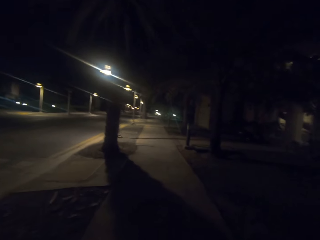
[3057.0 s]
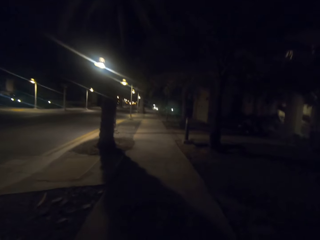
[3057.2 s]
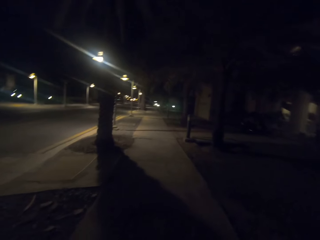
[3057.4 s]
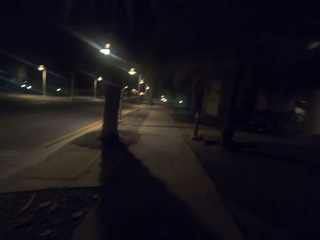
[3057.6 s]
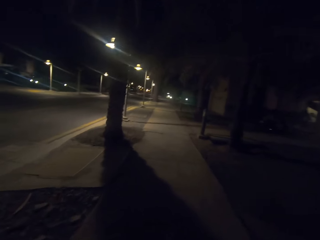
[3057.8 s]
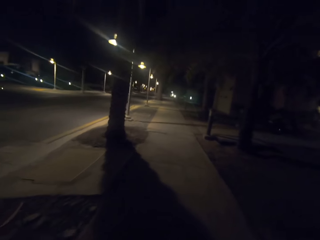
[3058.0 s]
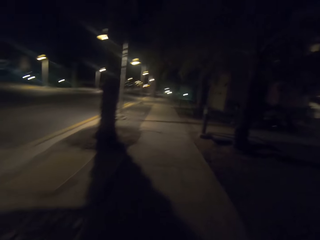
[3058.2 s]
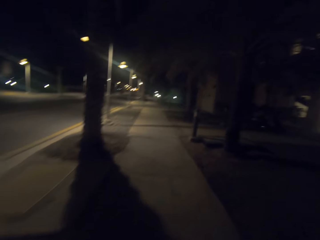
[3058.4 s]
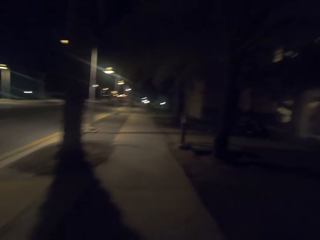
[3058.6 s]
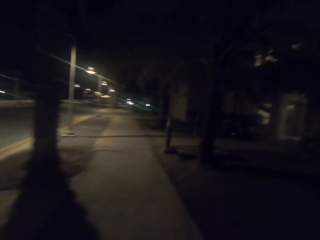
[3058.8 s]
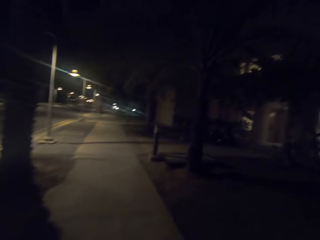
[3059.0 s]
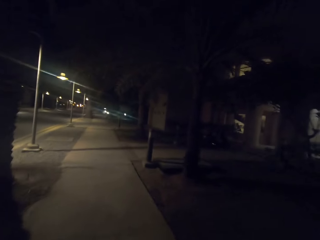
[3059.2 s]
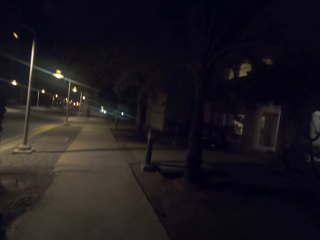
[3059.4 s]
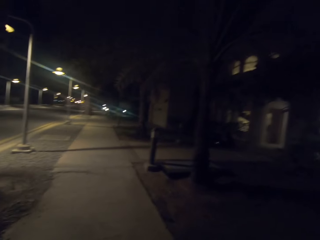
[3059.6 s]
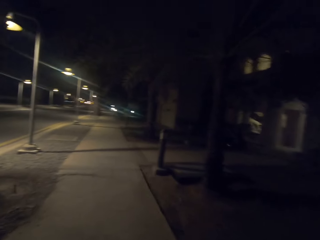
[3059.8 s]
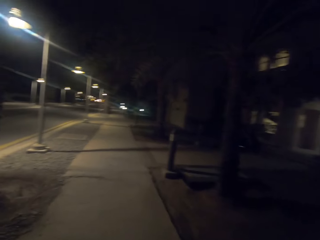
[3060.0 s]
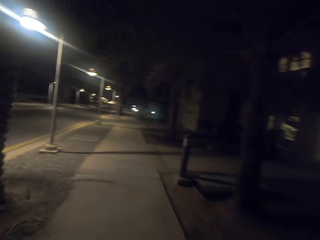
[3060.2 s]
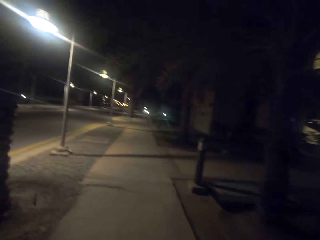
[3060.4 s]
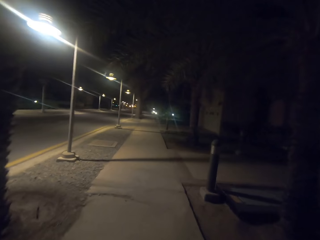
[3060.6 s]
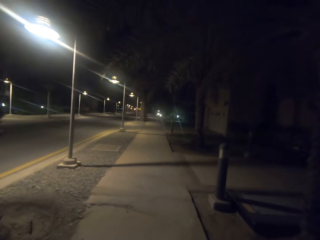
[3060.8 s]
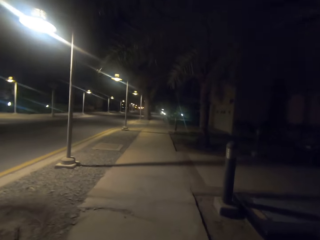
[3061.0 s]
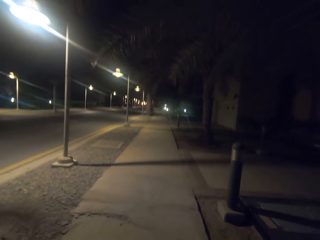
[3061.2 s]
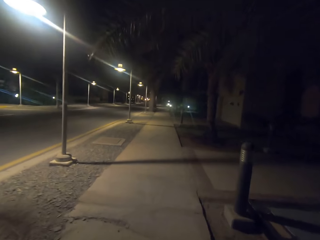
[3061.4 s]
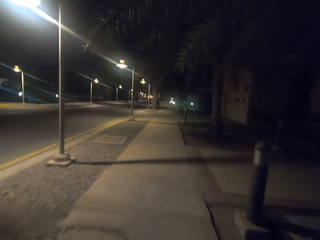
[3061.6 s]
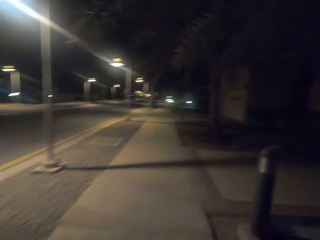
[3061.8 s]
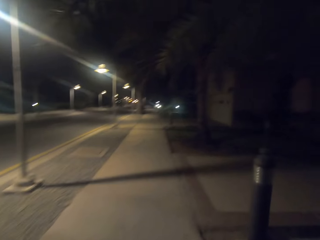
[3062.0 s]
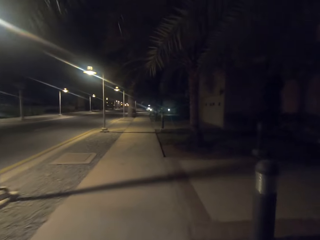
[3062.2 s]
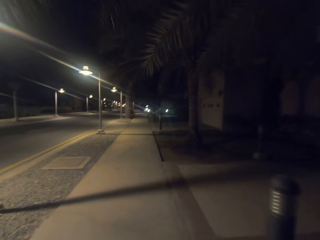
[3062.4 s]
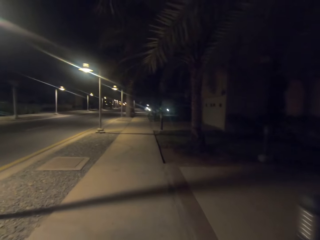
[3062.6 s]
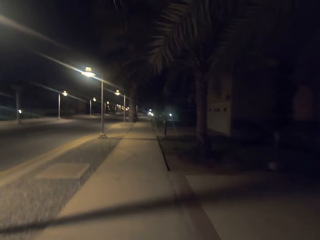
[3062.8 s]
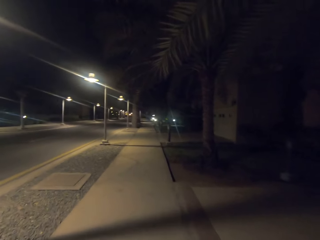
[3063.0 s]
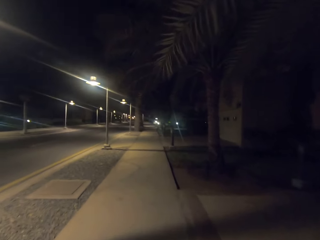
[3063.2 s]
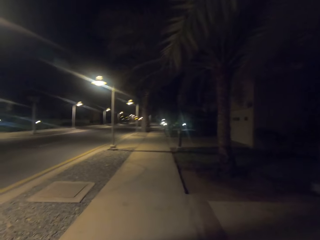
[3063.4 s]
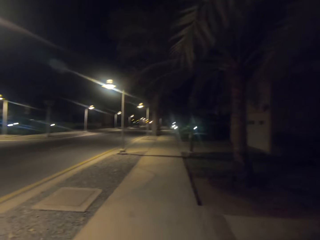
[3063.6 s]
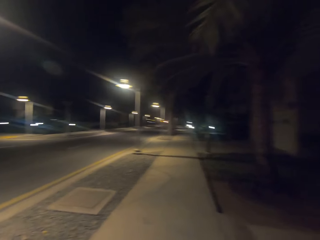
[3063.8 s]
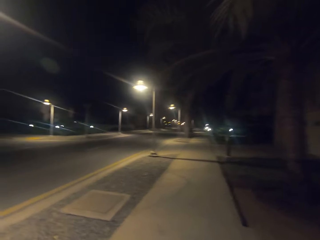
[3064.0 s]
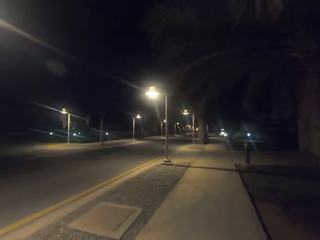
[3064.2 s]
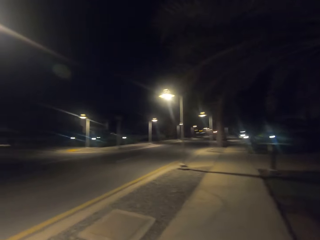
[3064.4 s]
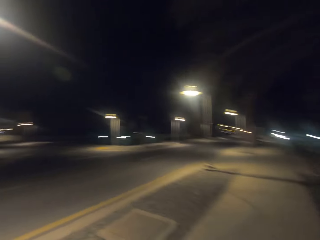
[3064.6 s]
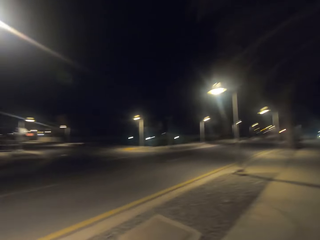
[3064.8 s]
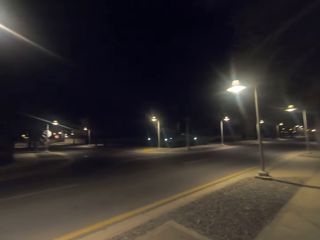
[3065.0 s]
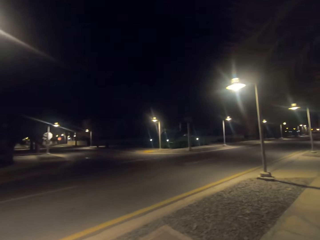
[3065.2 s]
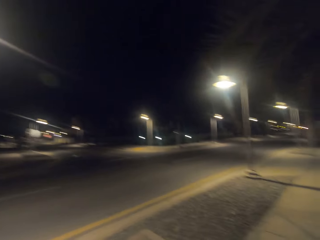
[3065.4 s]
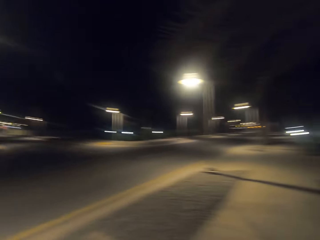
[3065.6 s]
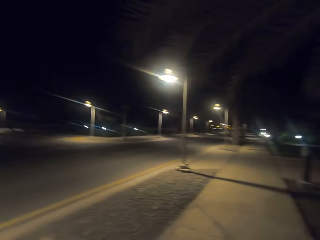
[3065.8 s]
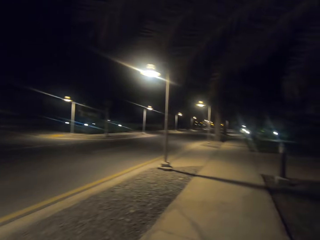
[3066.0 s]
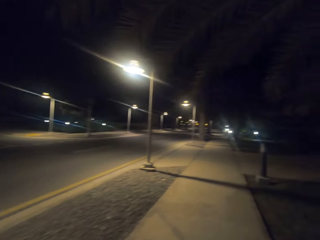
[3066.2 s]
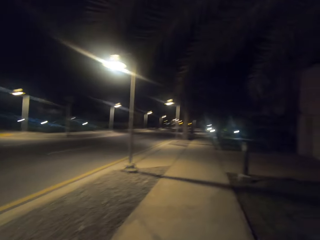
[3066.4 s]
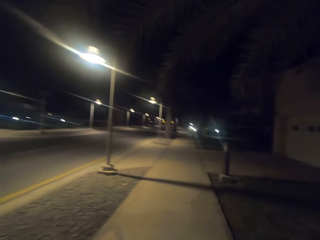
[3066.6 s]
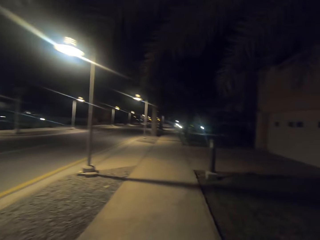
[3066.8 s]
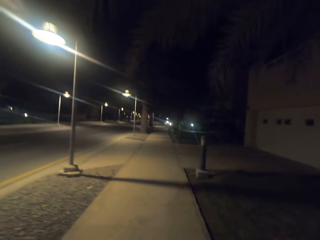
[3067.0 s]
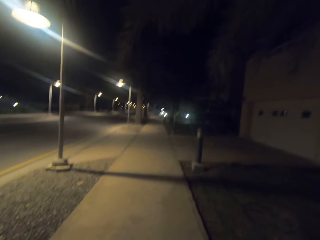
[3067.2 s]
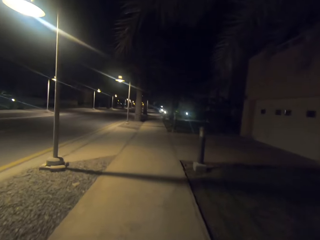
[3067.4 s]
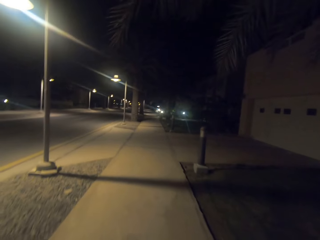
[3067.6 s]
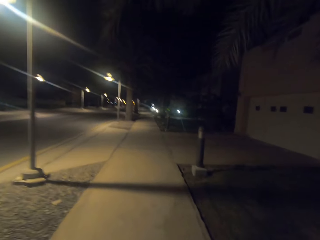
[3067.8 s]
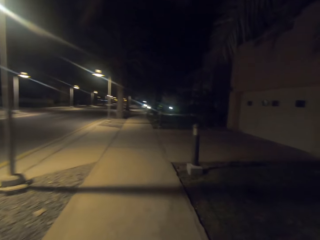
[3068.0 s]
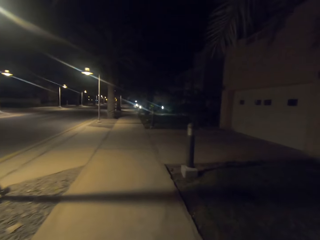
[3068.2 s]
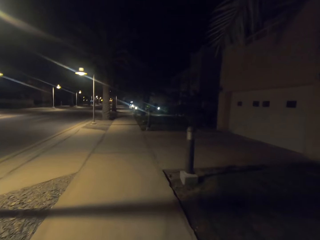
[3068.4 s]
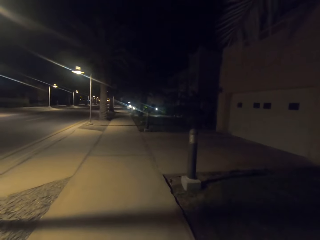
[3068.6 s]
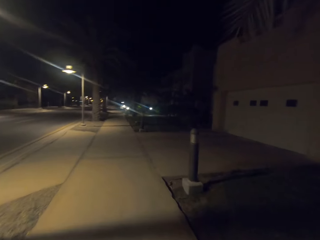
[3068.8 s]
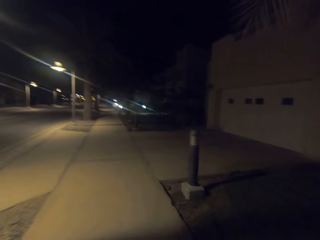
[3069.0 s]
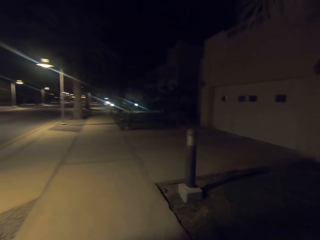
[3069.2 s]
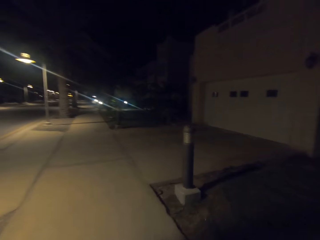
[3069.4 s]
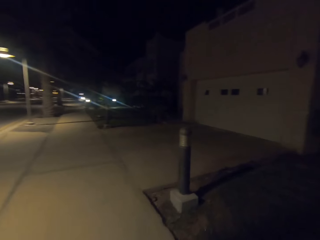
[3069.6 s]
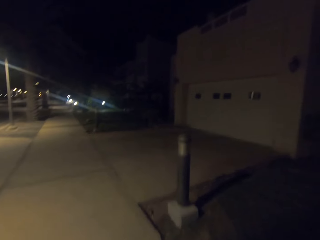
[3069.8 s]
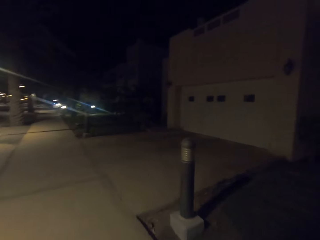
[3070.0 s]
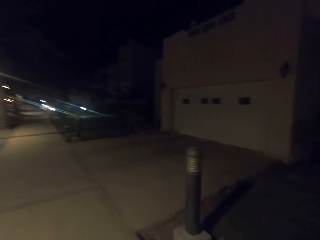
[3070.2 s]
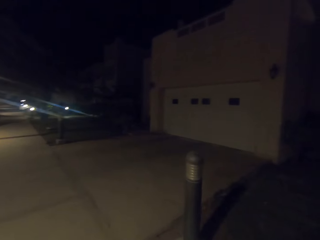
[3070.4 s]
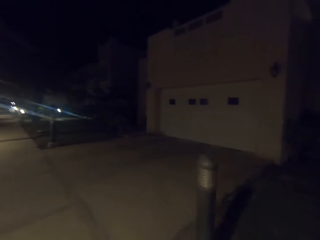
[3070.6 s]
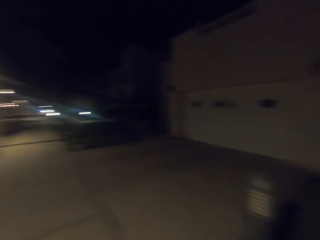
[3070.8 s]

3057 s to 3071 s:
The camera wearer looks aside.

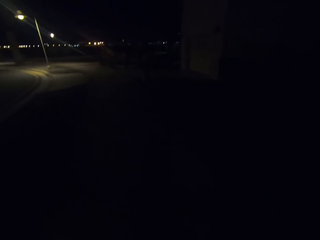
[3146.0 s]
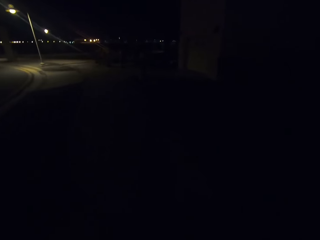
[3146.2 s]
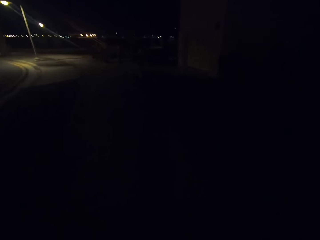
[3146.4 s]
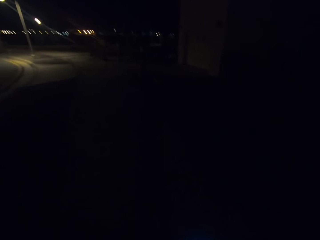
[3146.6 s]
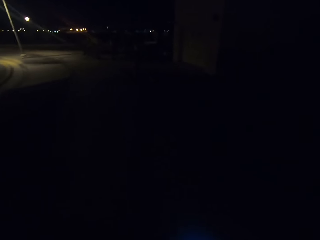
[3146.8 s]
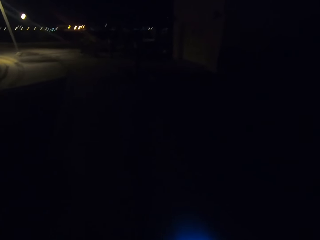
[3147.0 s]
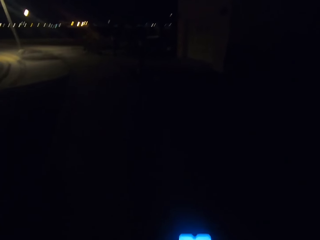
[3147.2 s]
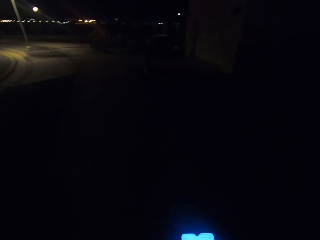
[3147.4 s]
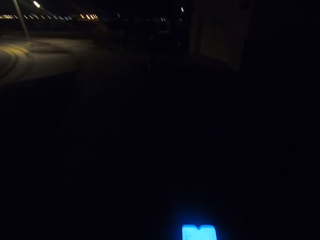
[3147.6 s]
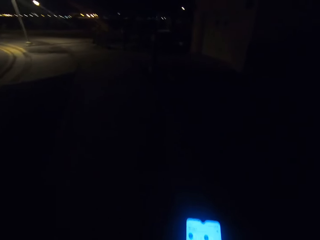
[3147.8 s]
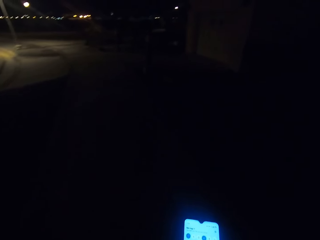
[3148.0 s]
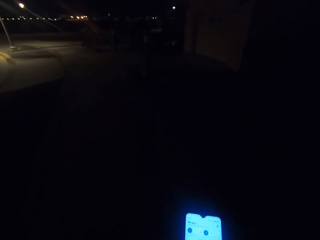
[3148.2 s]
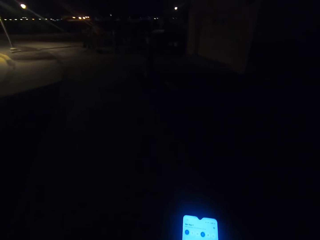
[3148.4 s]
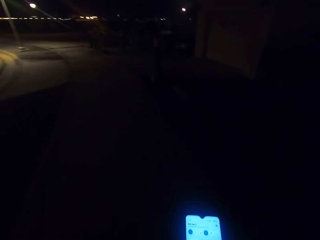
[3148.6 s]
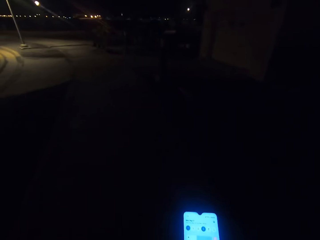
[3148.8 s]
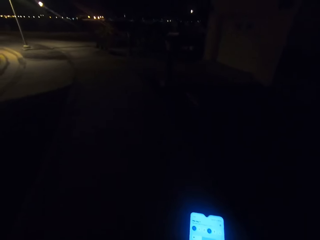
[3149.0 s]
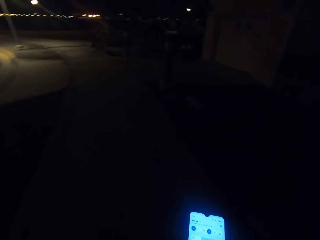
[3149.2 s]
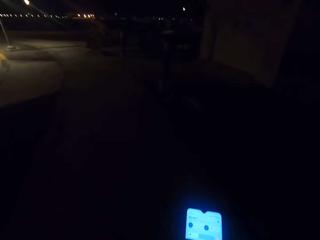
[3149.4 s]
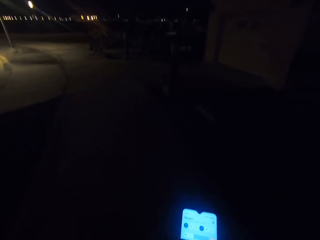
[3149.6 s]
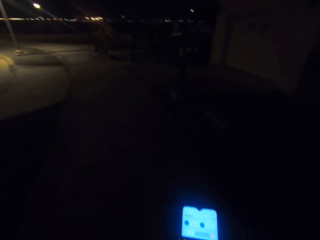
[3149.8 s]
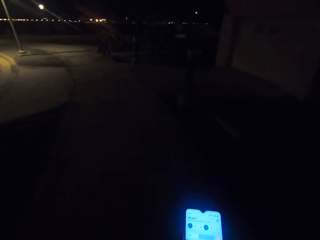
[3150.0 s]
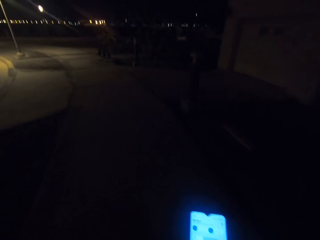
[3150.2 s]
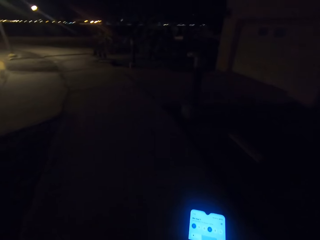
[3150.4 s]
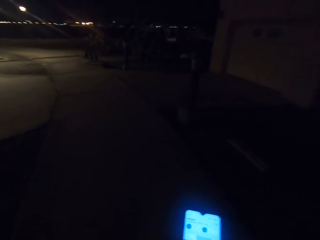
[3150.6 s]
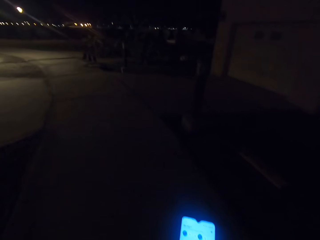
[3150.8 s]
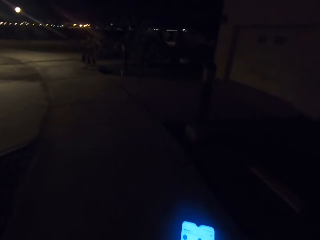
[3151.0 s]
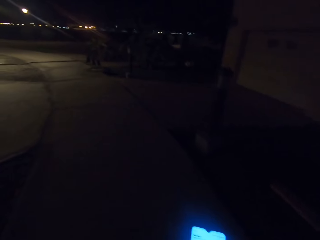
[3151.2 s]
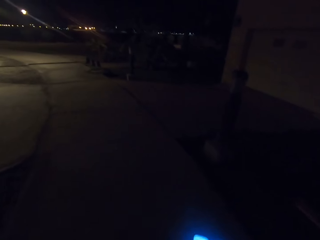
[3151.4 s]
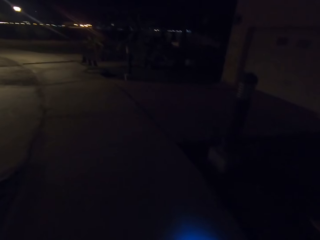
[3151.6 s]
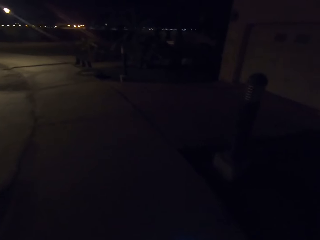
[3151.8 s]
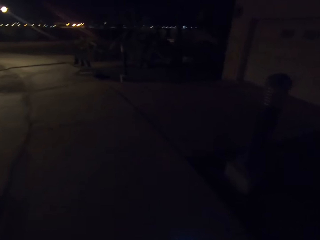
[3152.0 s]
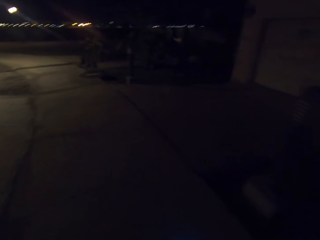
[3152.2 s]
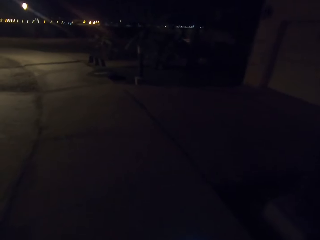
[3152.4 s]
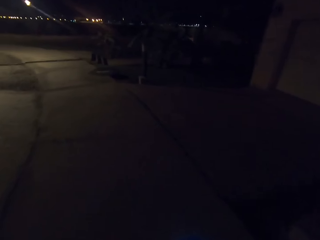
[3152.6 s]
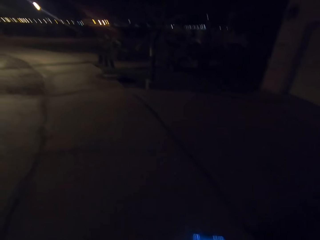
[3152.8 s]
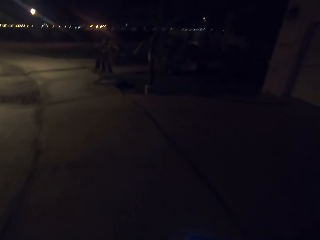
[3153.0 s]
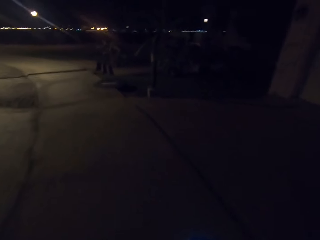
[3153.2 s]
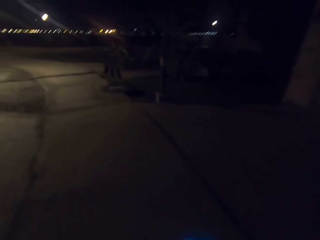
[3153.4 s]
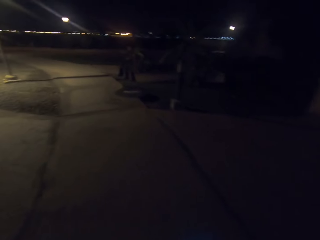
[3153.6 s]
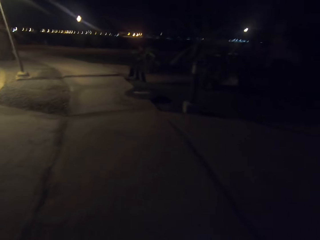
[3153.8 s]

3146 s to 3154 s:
The camera wearer looks at the phone. They operate on the phone. They walk.
